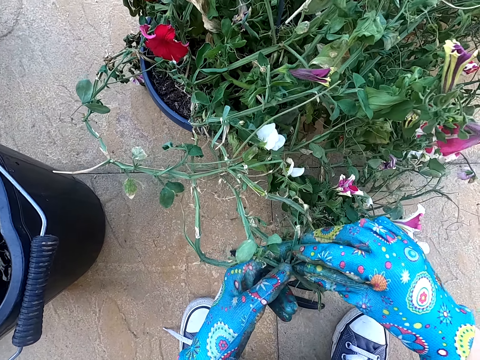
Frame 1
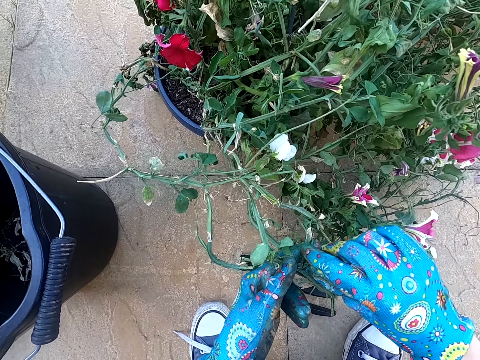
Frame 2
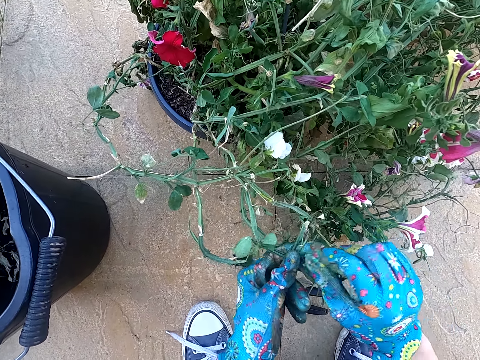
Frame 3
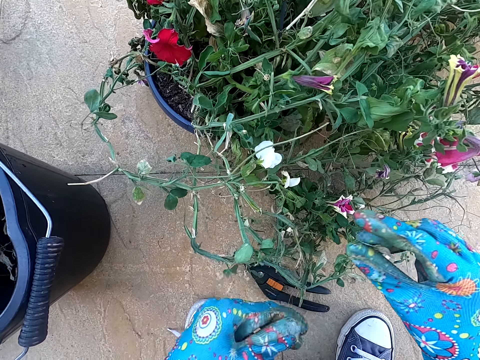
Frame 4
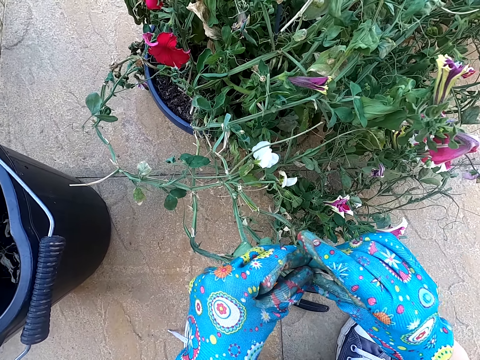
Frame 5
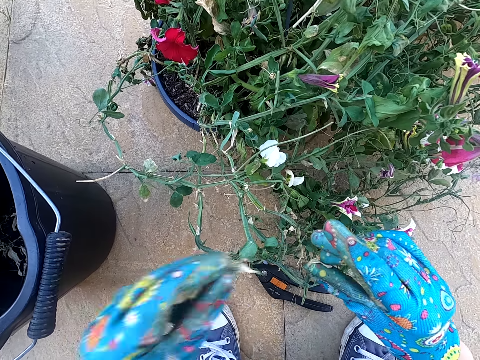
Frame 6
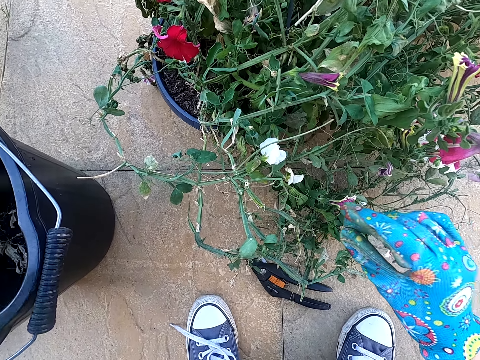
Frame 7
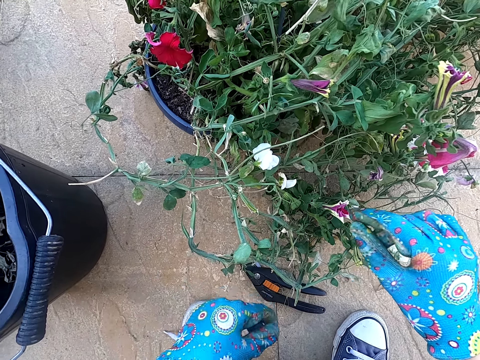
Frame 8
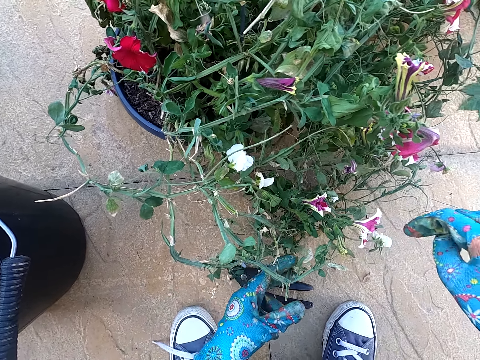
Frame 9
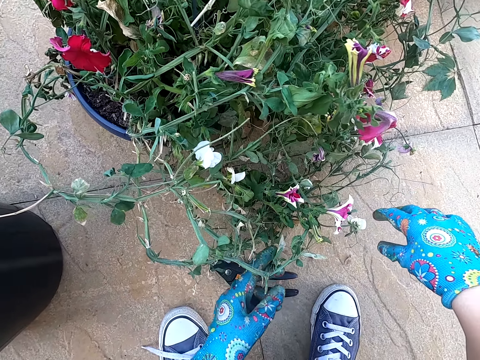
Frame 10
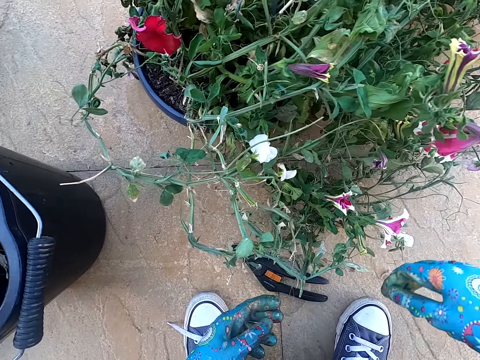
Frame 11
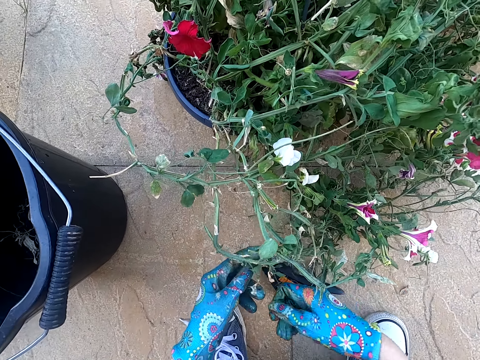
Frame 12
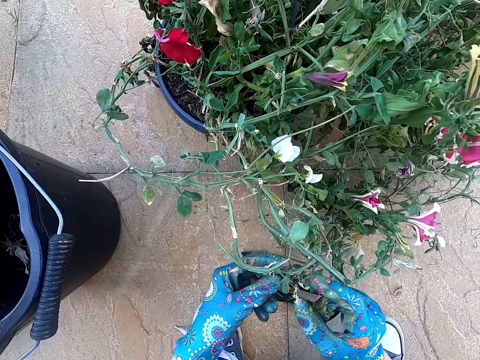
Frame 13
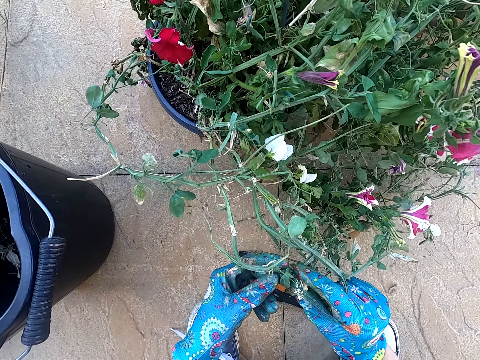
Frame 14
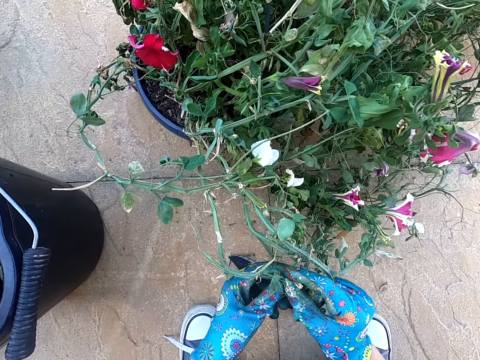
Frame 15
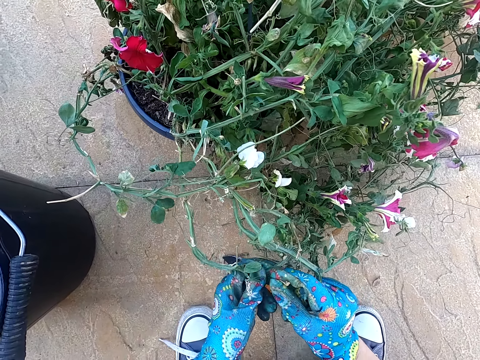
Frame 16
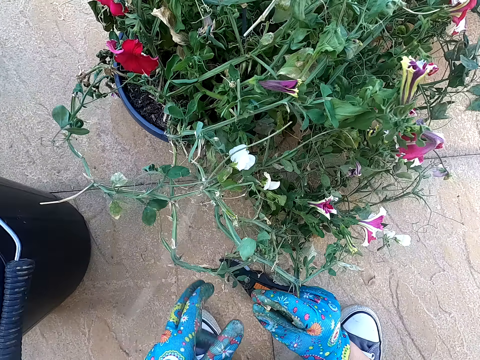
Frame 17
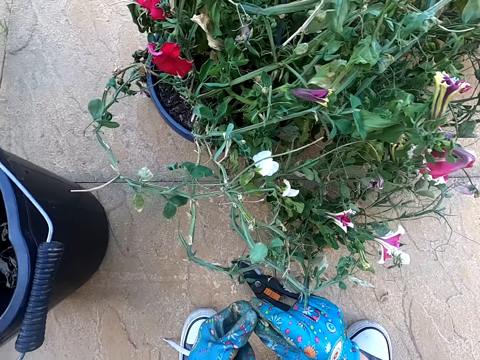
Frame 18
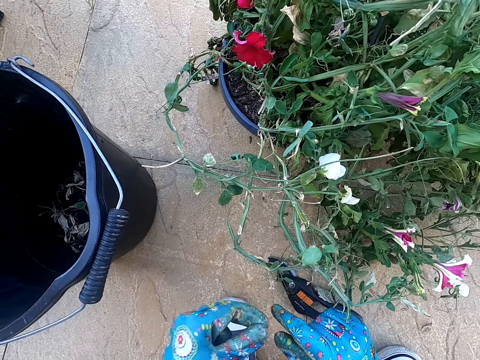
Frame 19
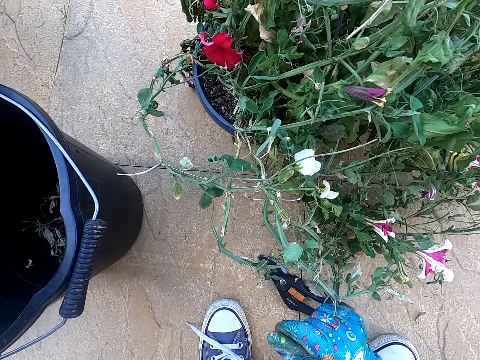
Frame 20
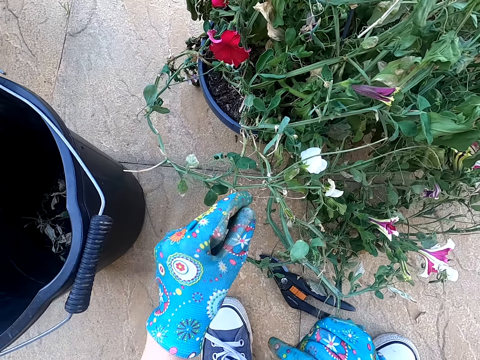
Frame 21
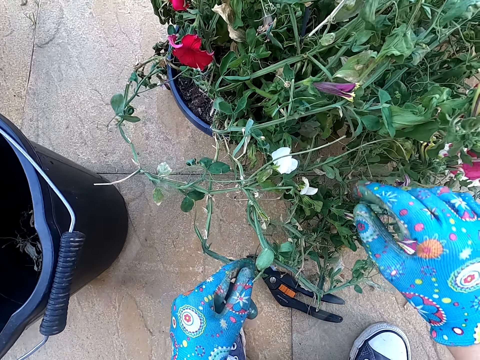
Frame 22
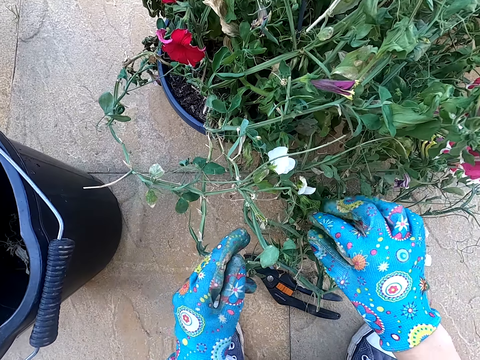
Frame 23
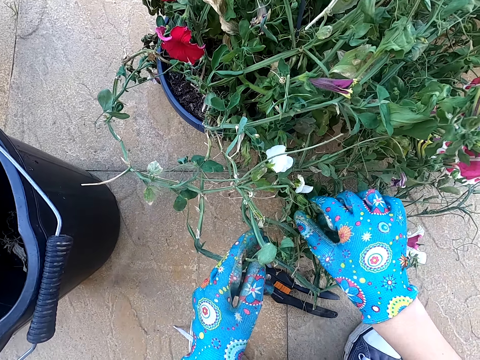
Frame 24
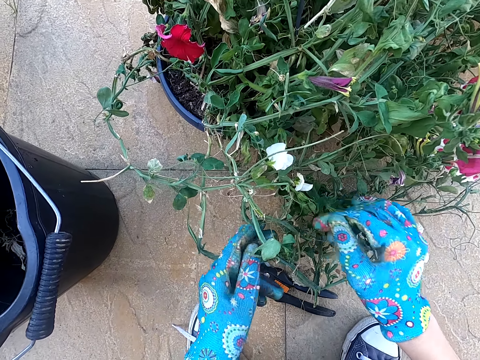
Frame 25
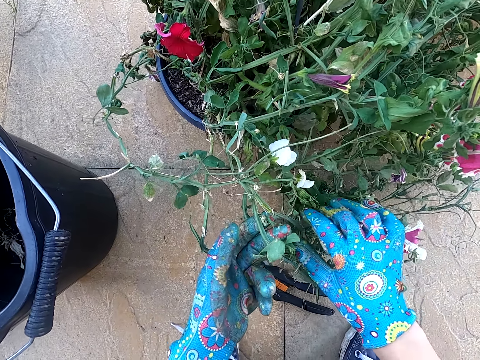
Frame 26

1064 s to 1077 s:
The camera wearer cuts the dry house plant branch with her right hand. She plucks a leaf from the plant, throws the leaf in the bucket, touches the plant and holds the house plant with her hands. She cuts the dry house plant leaf with her right hand. She plucks a stick and throws the stick in the bucket. She touches the plant. She holds the house plant with her hands.

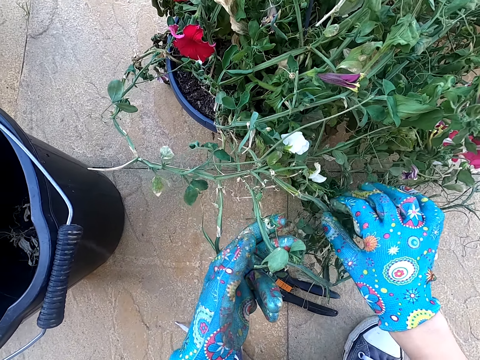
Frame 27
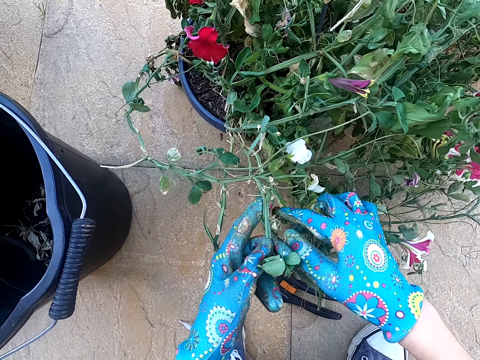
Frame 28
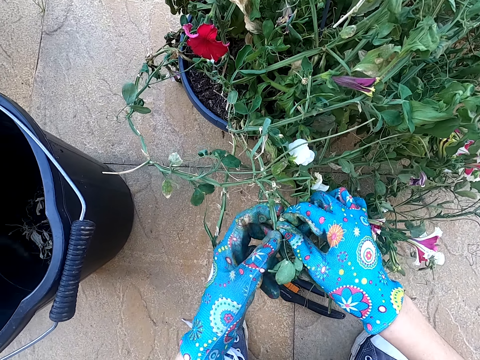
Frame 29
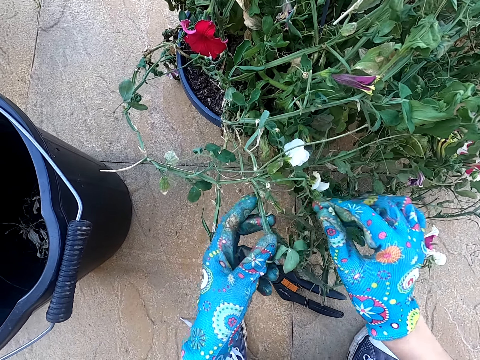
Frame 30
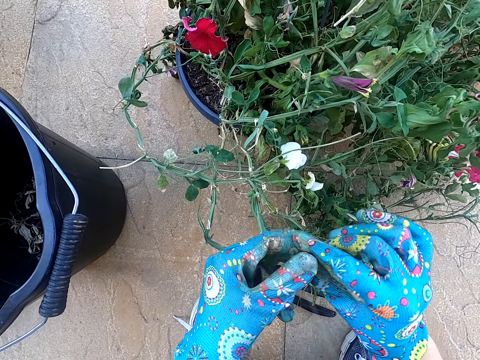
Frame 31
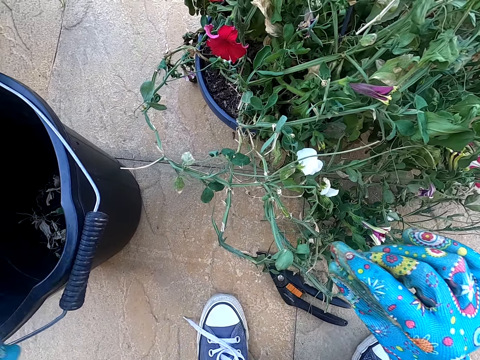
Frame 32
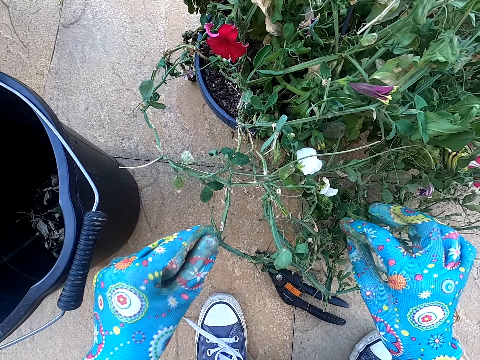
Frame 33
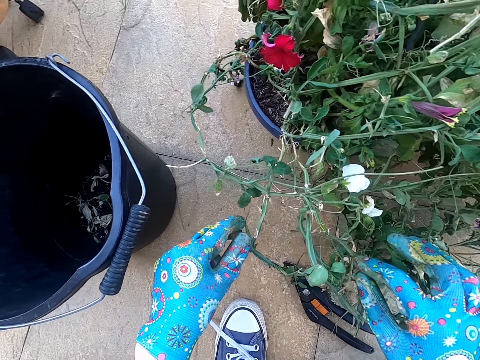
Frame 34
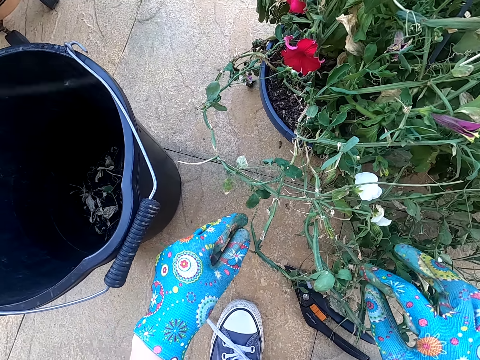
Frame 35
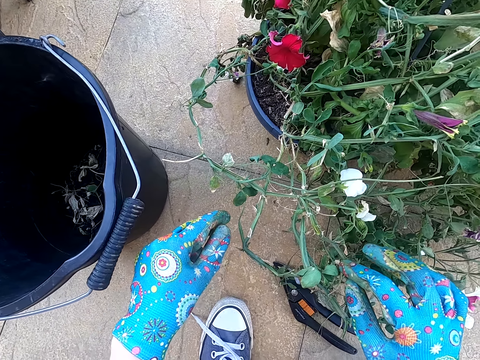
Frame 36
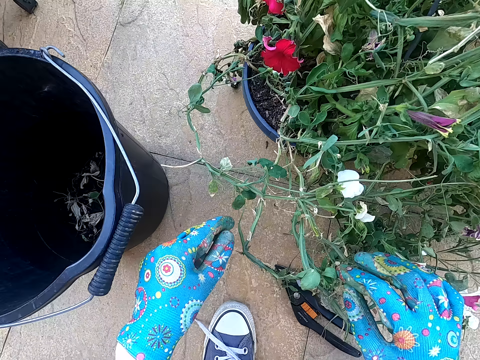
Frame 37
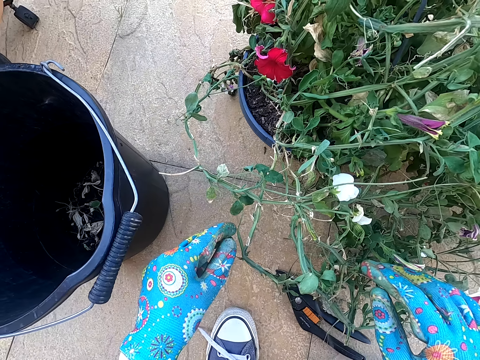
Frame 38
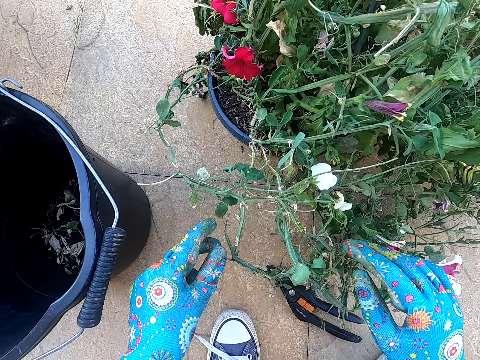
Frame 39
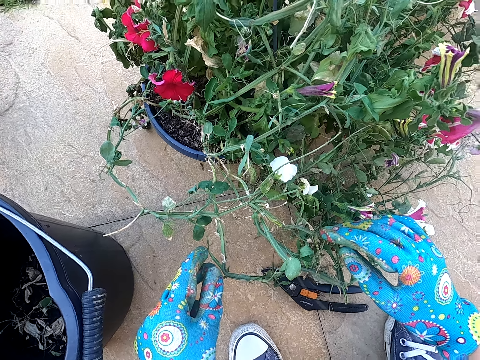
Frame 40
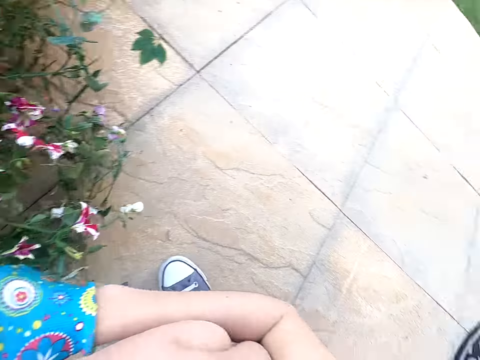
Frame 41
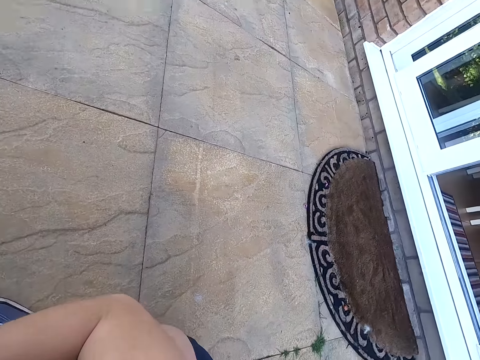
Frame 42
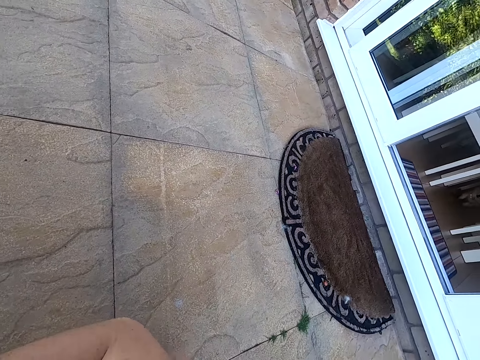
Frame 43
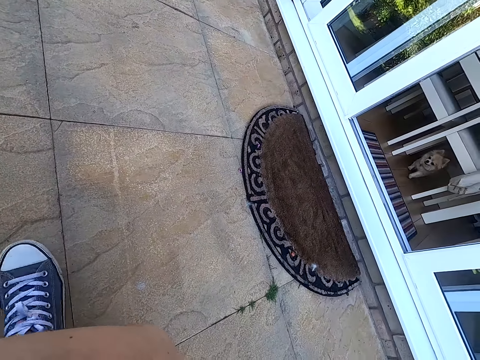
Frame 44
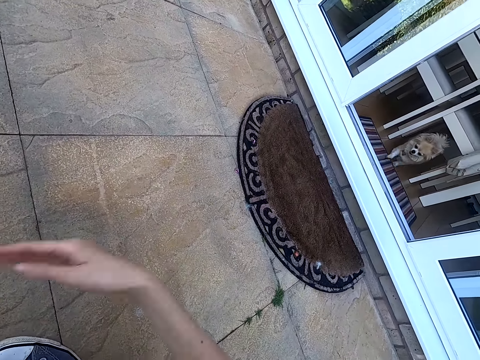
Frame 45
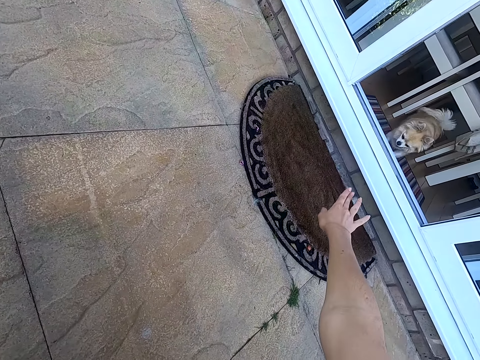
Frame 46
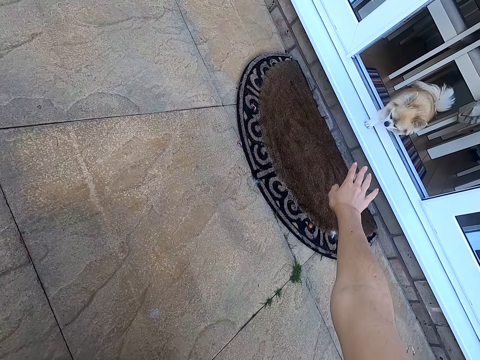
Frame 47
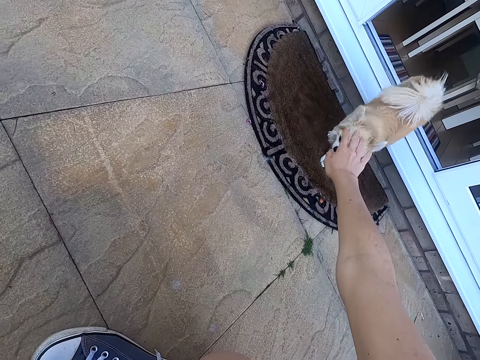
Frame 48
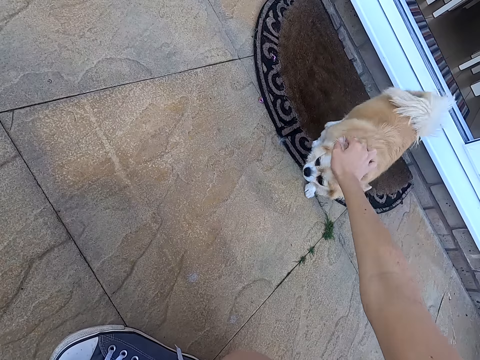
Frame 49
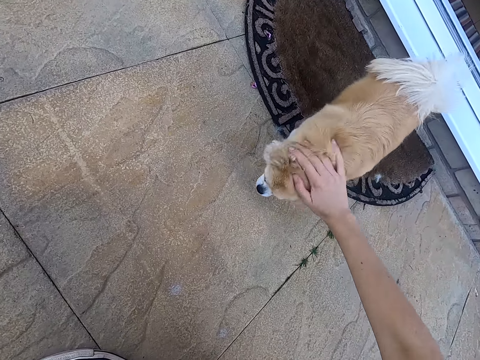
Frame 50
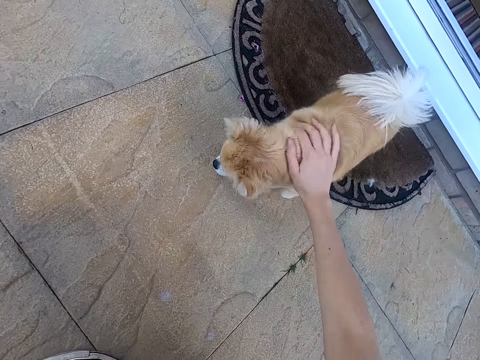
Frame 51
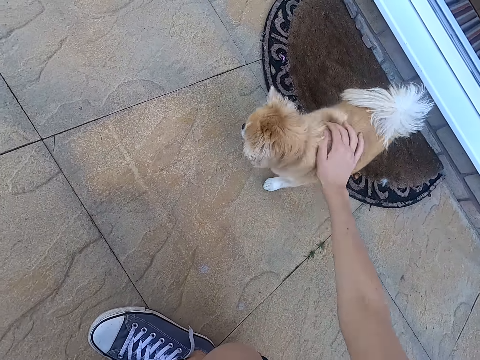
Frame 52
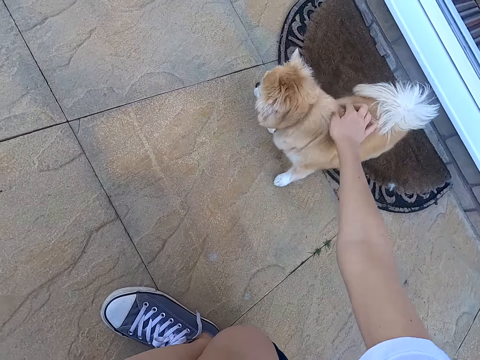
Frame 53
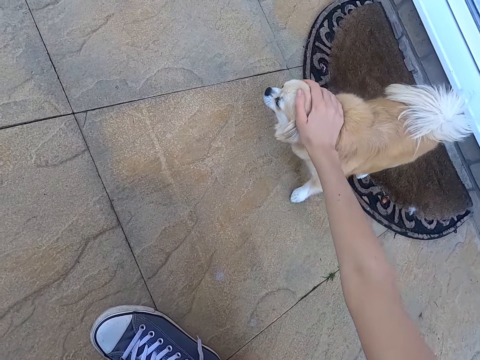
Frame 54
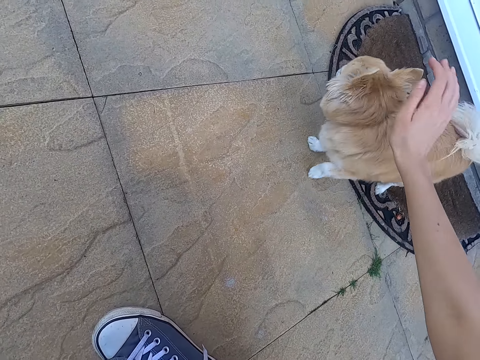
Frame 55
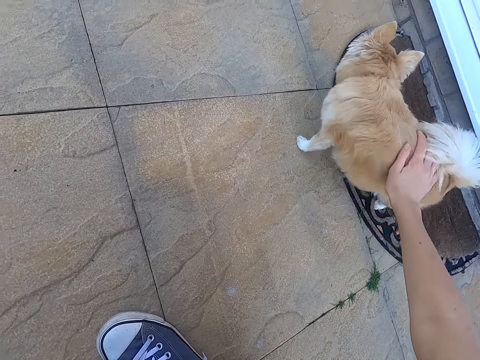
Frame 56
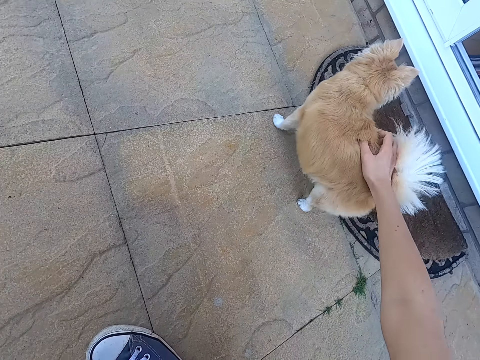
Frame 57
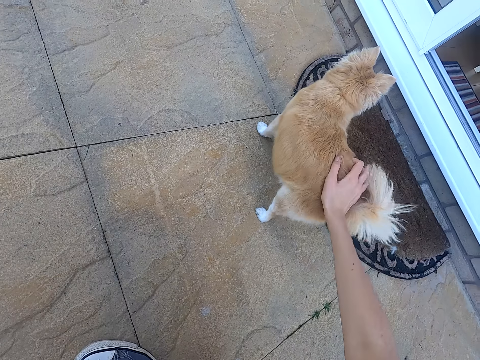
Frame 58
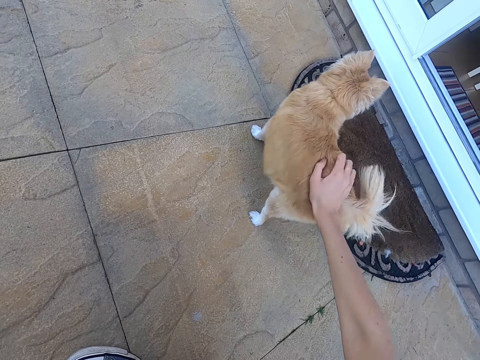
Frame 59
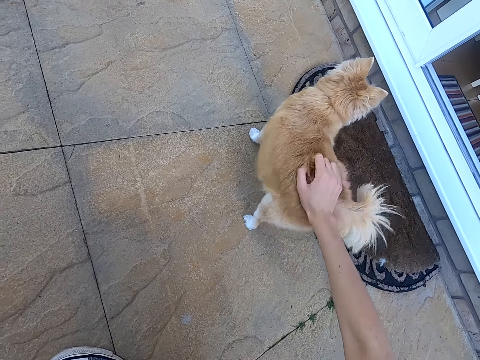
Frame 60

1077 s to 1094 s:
The camera wearer cuts the dry house plant leaf with her right hand. She plucks a leaf from the plant and throws the leaf in the bucket. She kneels on the ground. She looks around the plant. She turns aside. She calls a dog, stretches a hand towards the dog and touches the dog. She holds the dog with her right hand.
